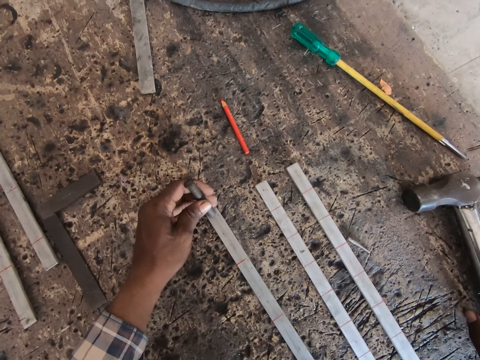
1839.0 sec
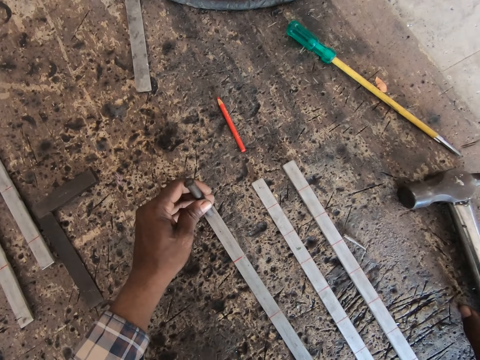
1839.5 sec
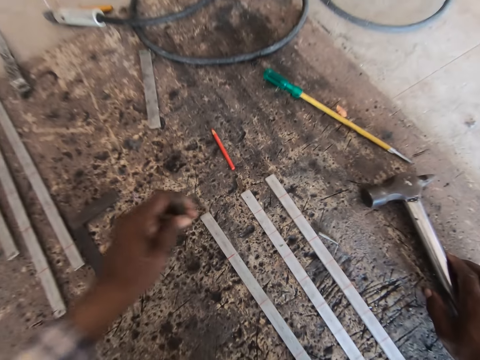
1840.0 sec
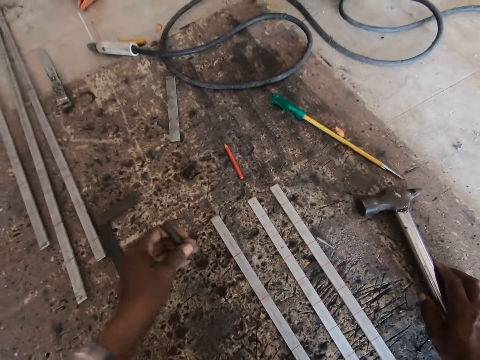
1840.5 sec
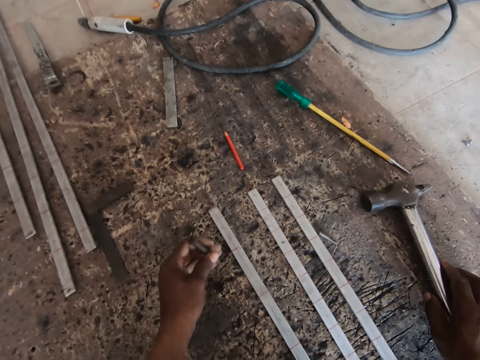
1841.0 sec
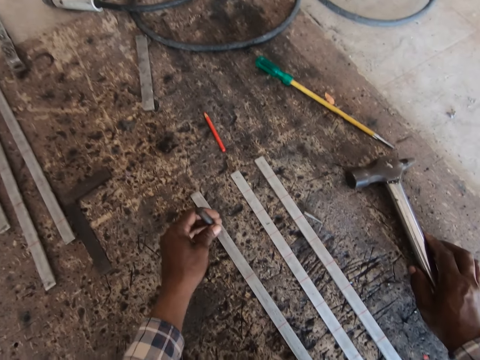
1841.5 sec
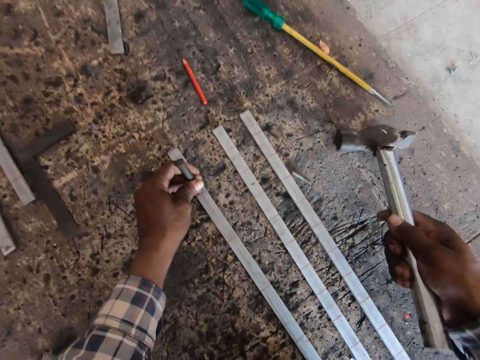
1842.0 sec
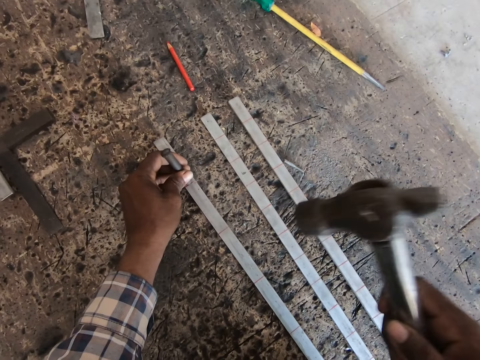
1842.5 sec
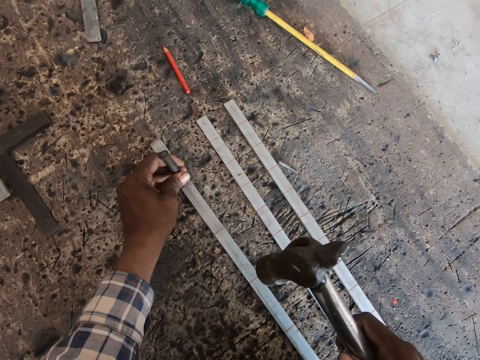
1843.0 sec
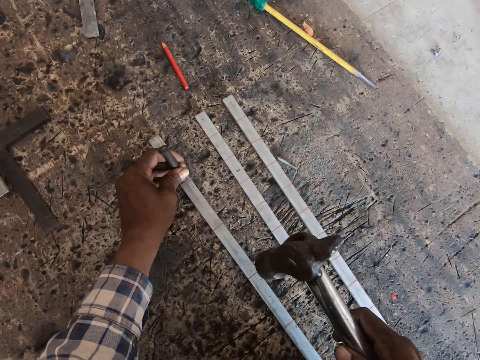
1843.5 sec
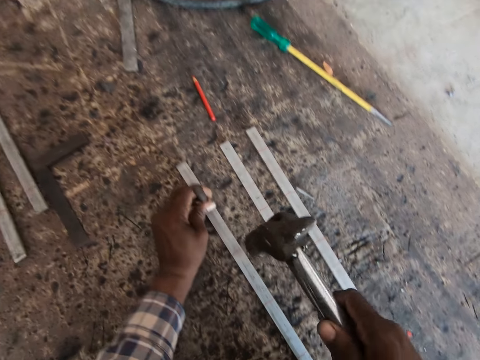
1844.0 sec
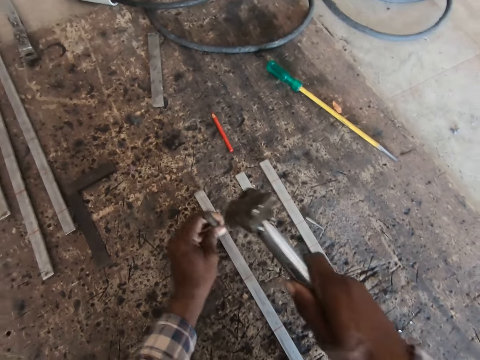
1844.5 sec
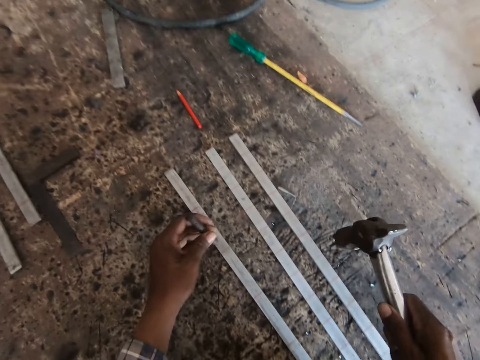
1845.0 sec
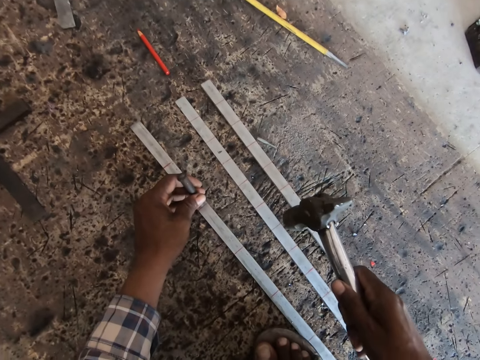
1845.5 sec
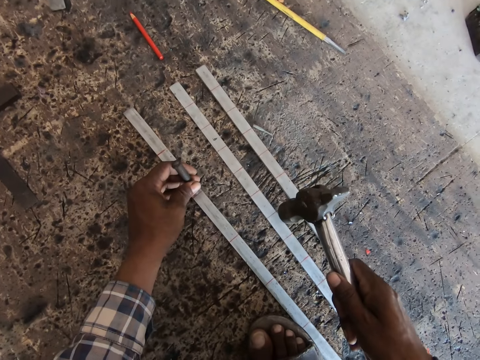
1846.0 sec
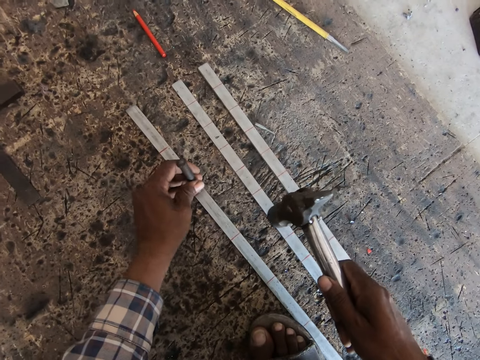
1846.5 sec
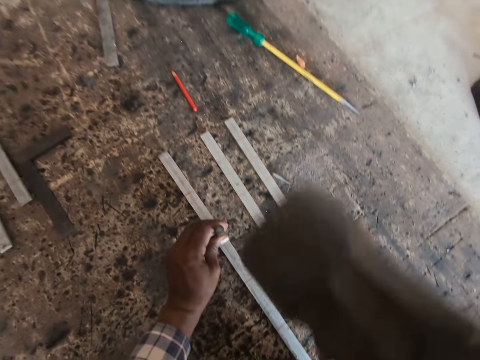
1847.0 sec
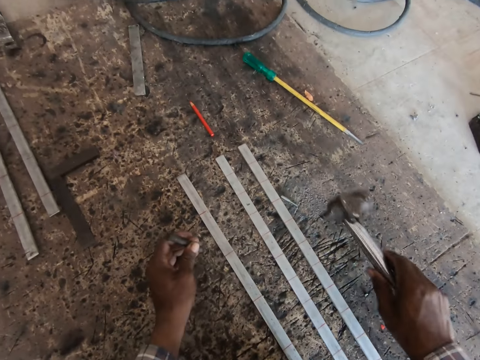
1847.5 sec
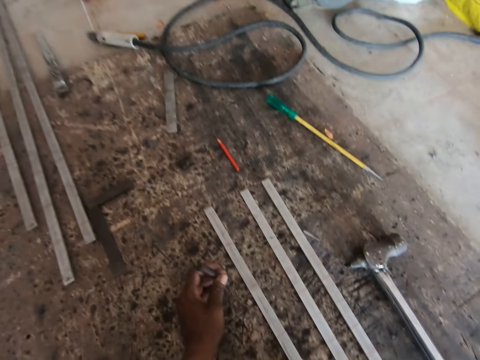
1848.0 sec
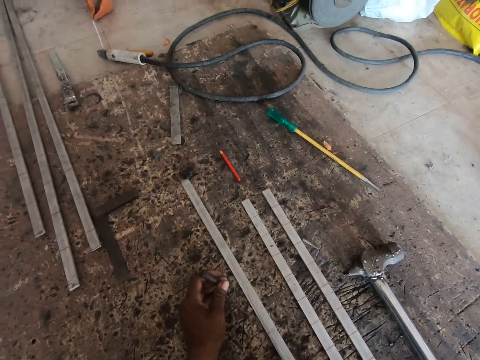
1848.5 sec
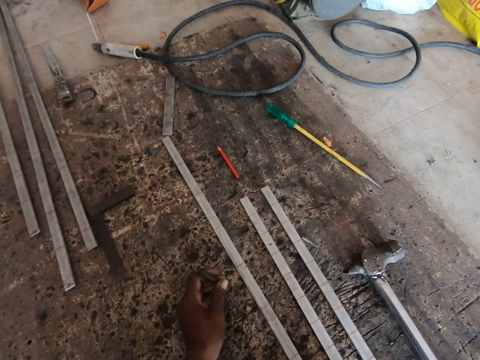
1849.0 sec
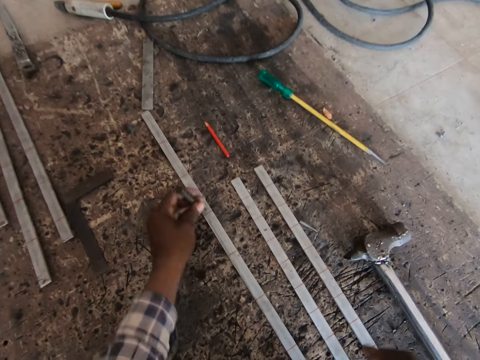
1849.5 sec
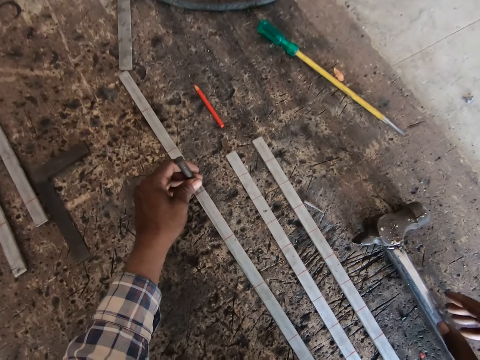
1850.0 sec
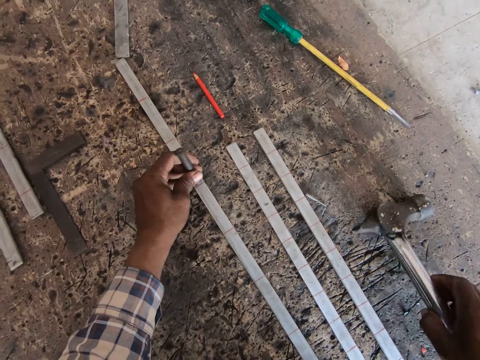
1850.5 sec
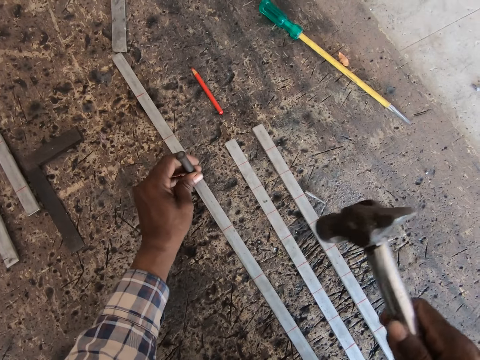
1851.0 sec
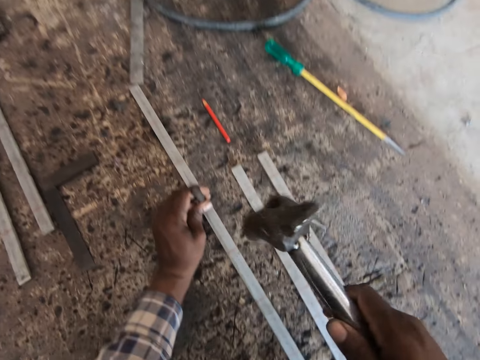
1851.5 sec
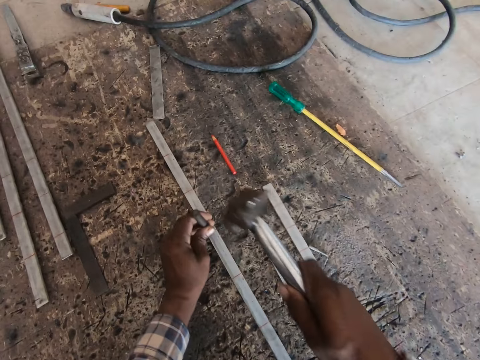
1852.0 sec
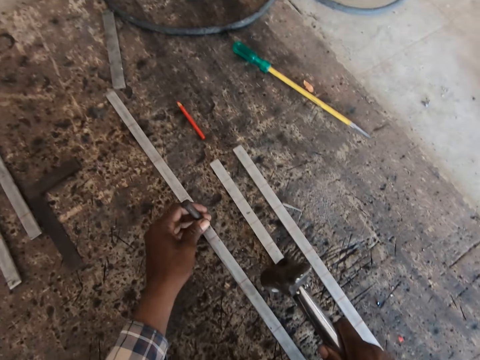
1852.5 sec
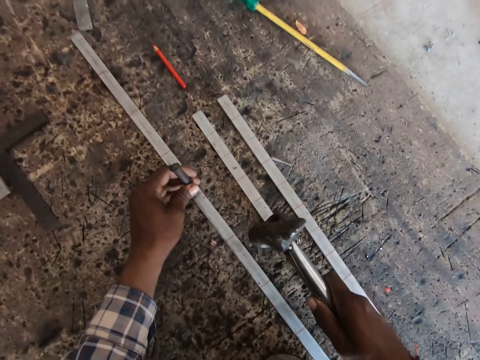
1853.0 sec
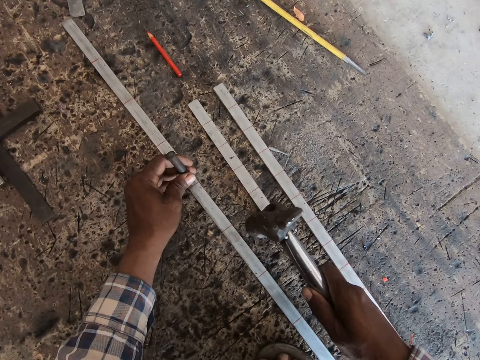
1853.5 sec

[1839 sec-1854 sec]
The camera wearer picks up the hammer on the floor with his right hand. He places the chisel or nail on the metal rod or iron rod with his left hand. He marks the metal rod with the hammer and chisel in his hands. He hits the nail with the hammer. He places the nail on the iron rod. He hits the nail with the hammer. He drops the hammer on the floor with his left hand. He moves the metal rod on the floor with his right hand. He places the chisel on the metal rod with his left hand. He picks up the hammer on the floor with his right hand. He marks the metal rod with the hammer and chisel in his hands. He hits the nail with the hammer.

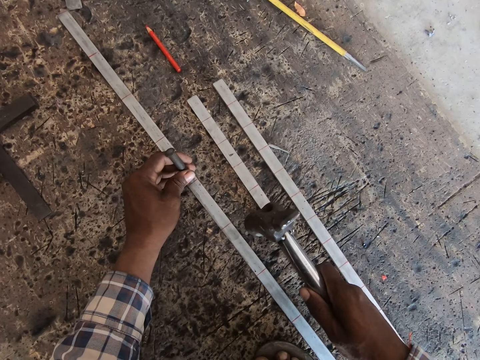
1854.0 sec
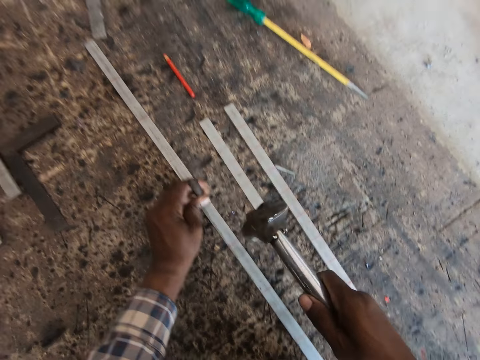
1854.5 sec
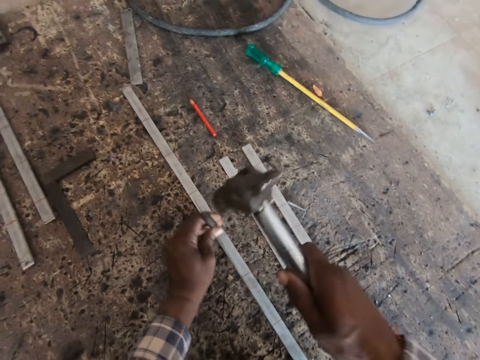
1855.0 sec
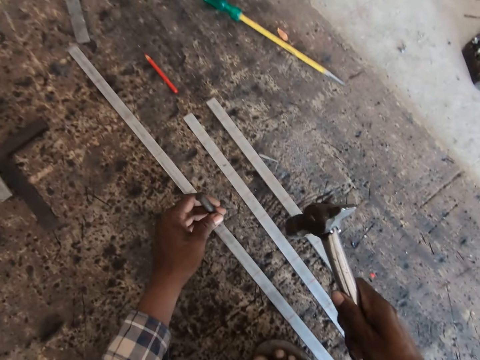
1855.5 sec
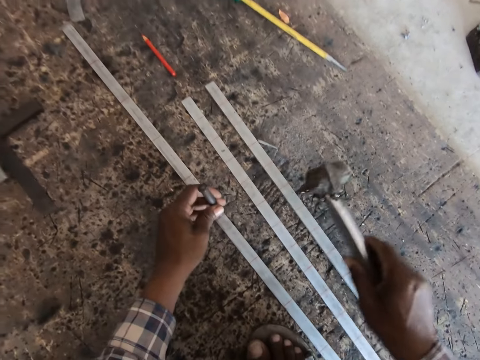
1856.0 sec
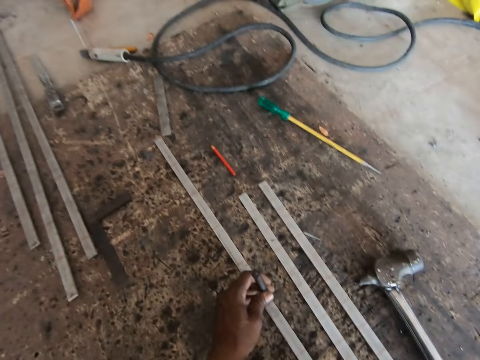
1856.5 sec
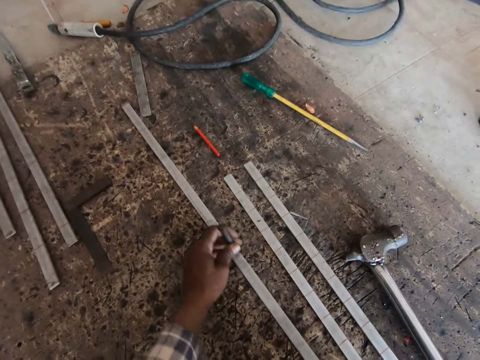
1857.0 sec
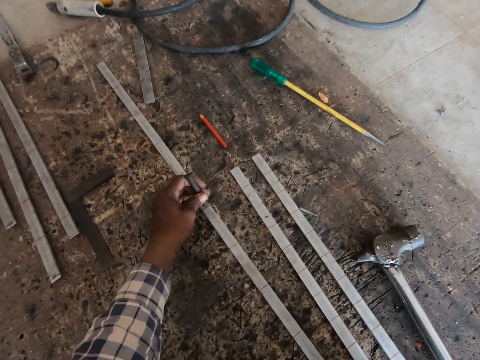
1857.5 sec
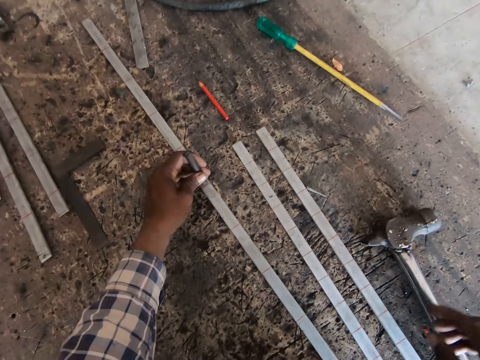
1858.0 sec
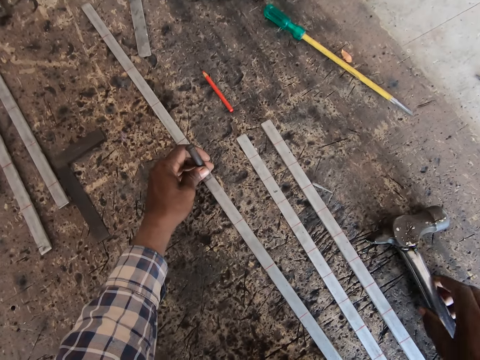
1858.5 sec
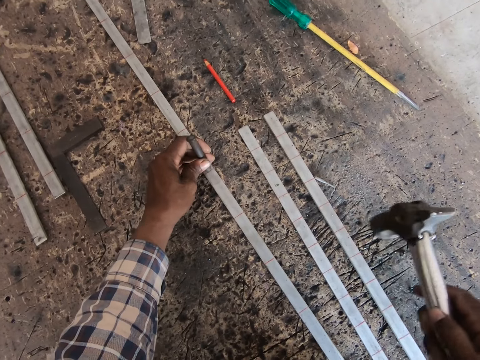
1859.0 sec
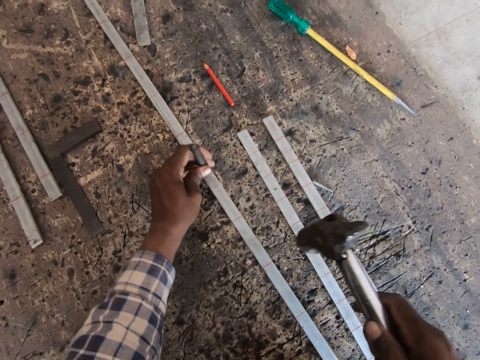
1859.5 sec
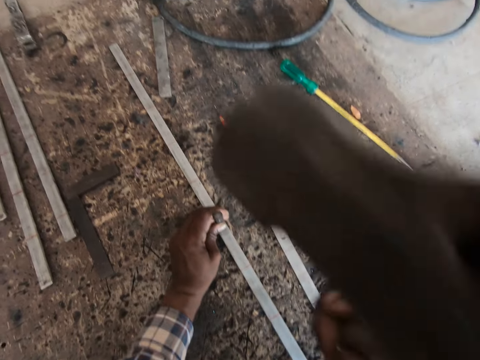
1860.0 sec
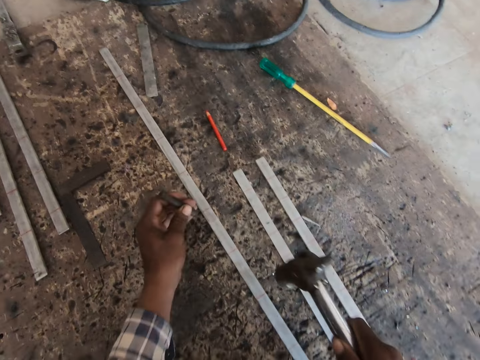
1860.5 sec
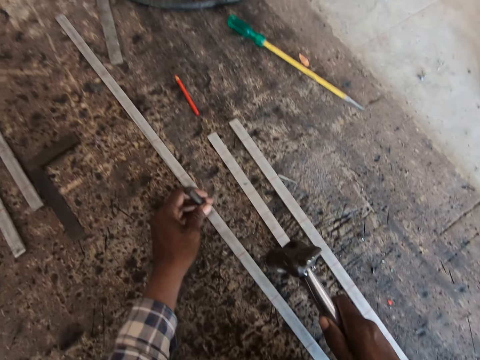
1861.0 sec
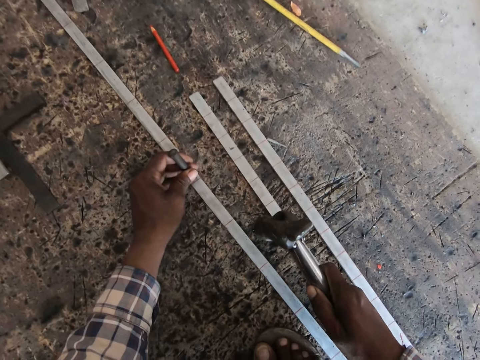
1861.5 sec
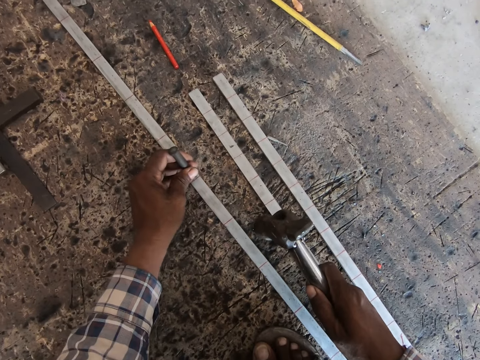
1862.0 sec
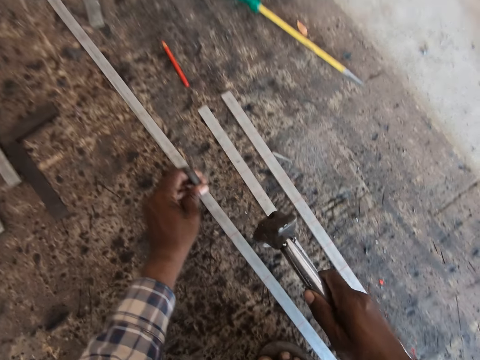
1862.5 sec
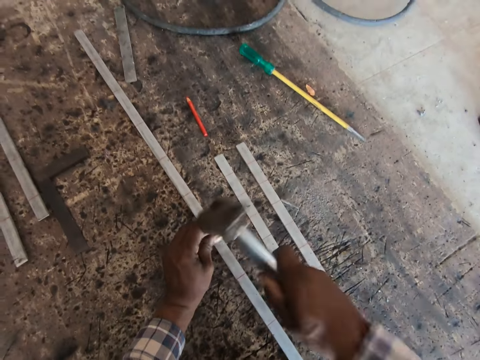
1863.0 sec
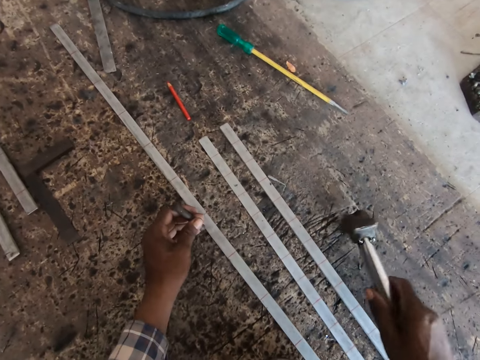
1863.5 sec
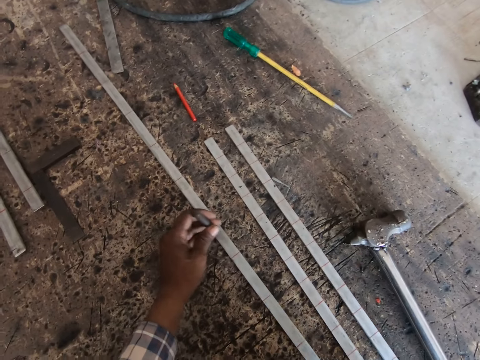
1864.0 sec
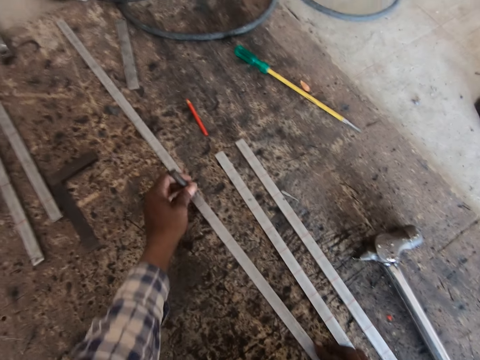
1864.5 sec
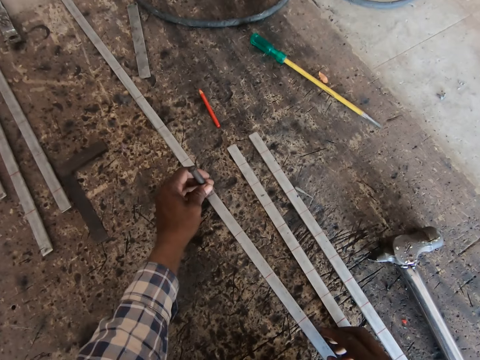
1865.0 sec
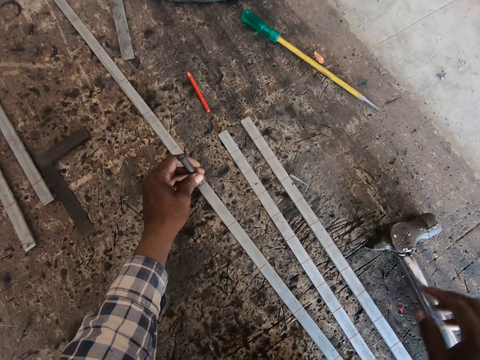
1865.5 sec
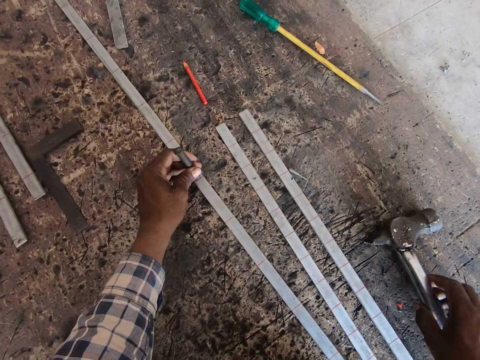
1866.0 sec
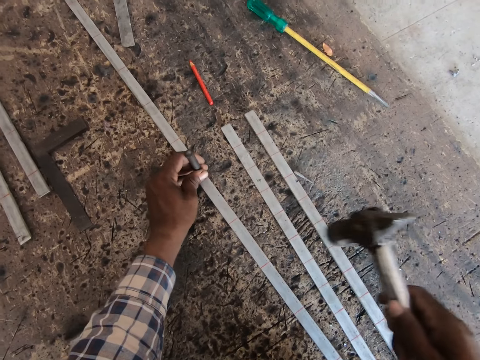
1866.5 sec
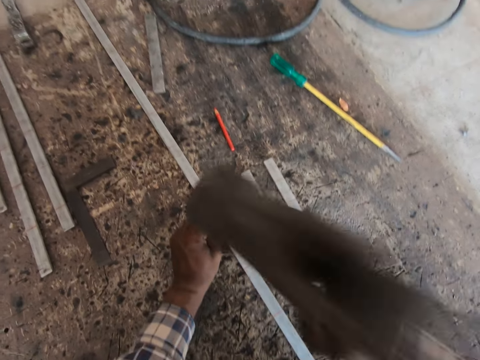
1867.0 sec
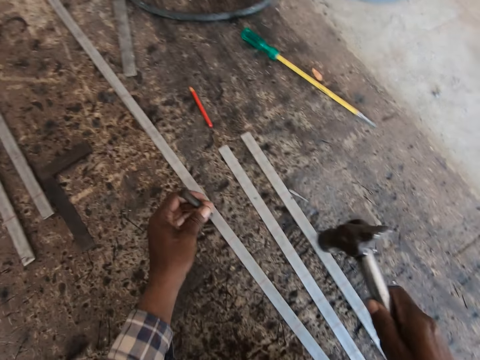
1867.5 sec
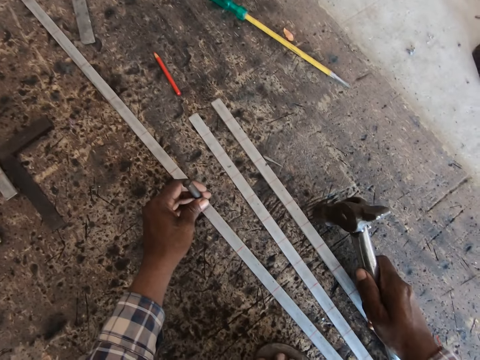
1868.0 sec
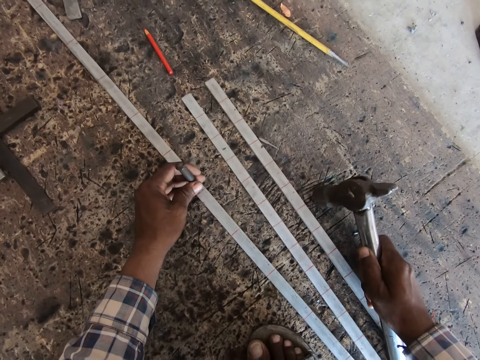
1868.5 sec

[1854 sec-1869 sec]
The camera wearer places the nail on the iron rod or metal rod. He hits the nail with the hammer. He drops the hammer on the floor with his left hand. He moves the metal rod on the floor with his right hand. He places the nail on the iron rod. He picks up the hammer on the floor with his right hand. He marks the metal rod with the hammer and chisel in his hands. He hits the nail with the hammer. He places the nail on the iron rod. He hits the nail with the hammer. He drops the hammer on the floor with his left hand. He moves the metal rod on the floor with his right hand. He places the nail on the iron rod. He picks up the hammer on the floor with his right hand. He marks the metal rod with the hammer and chisel in his hands. He hits the nail with the hammer.
